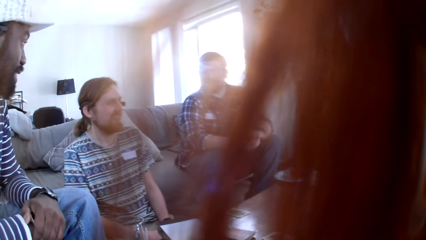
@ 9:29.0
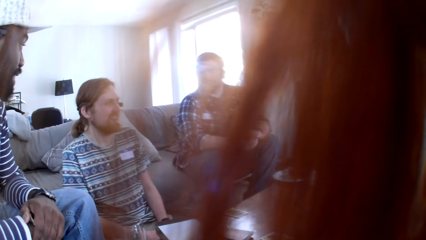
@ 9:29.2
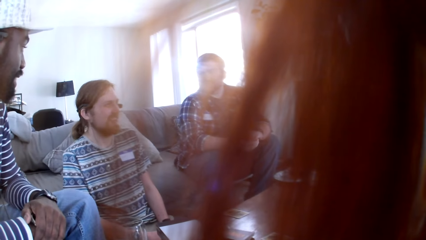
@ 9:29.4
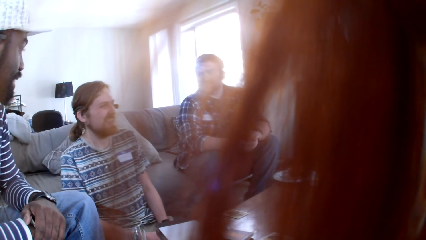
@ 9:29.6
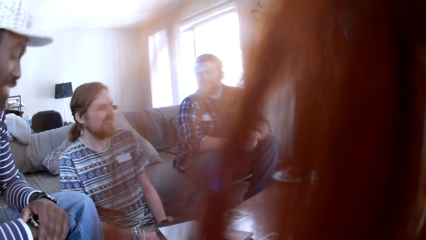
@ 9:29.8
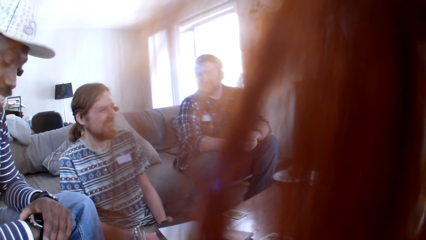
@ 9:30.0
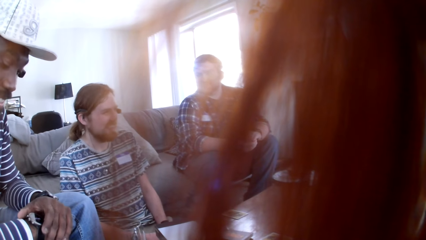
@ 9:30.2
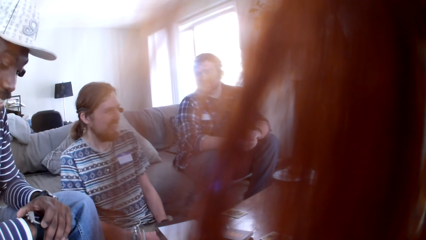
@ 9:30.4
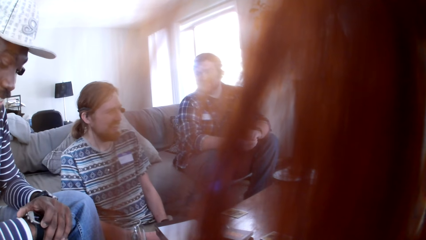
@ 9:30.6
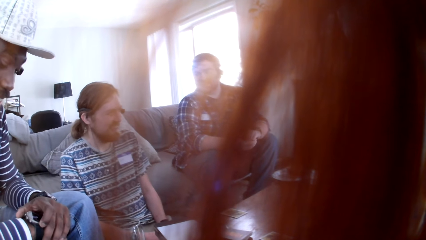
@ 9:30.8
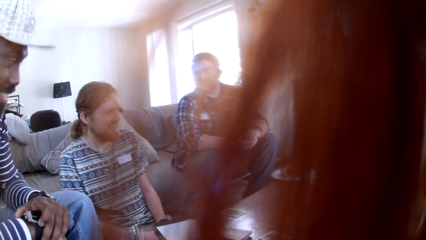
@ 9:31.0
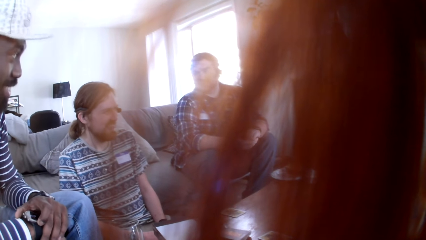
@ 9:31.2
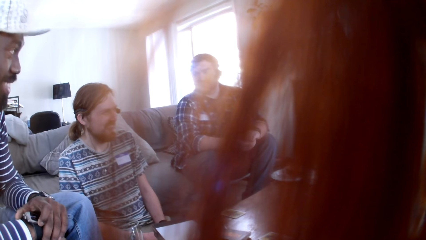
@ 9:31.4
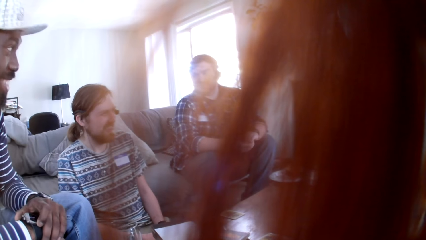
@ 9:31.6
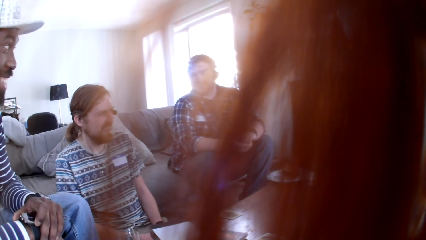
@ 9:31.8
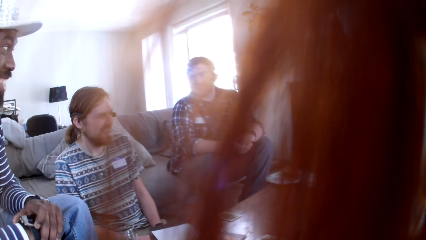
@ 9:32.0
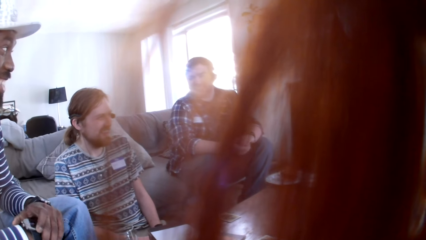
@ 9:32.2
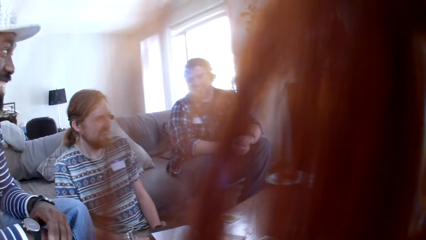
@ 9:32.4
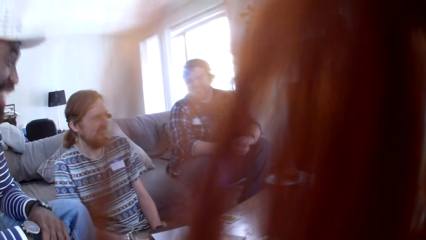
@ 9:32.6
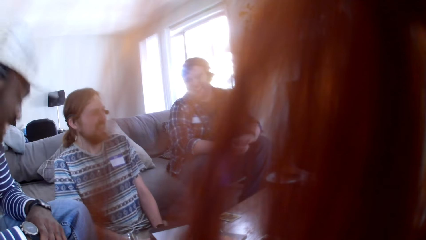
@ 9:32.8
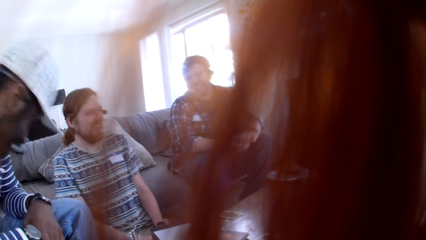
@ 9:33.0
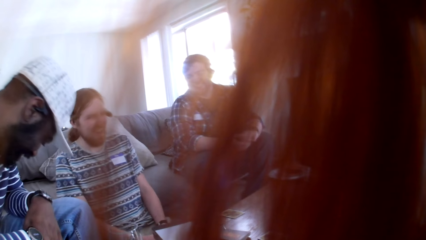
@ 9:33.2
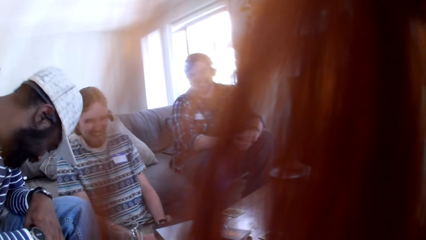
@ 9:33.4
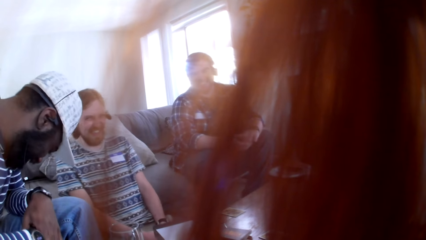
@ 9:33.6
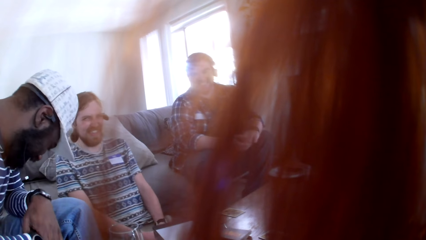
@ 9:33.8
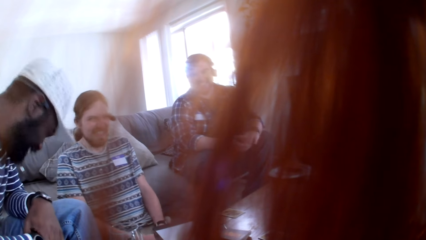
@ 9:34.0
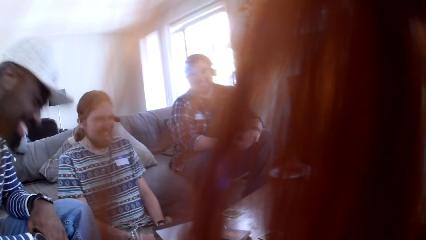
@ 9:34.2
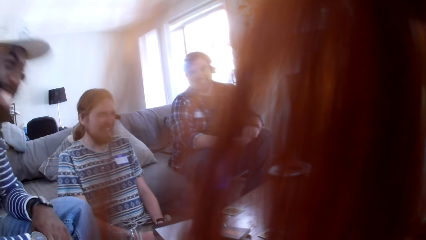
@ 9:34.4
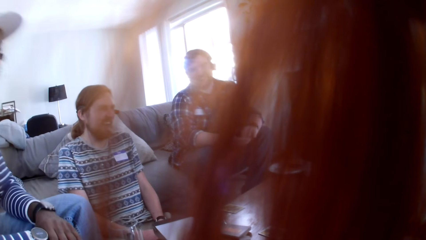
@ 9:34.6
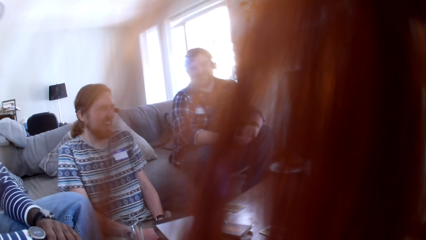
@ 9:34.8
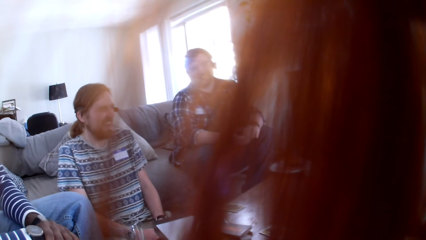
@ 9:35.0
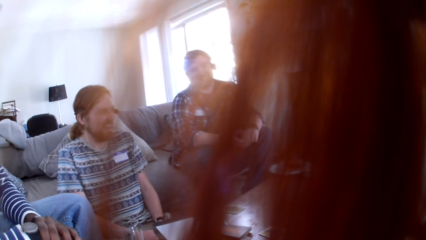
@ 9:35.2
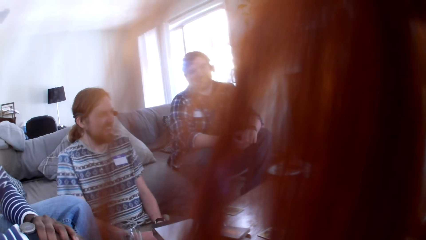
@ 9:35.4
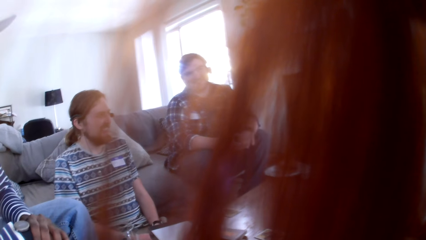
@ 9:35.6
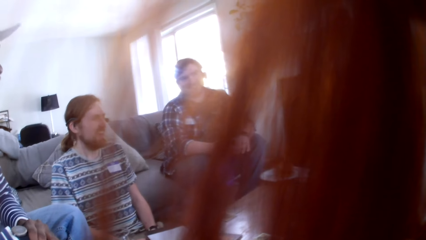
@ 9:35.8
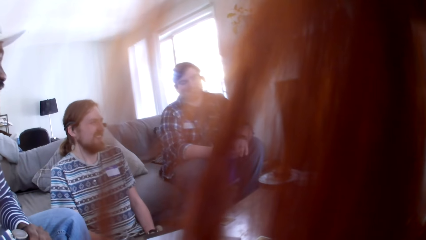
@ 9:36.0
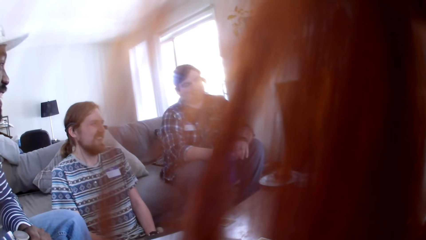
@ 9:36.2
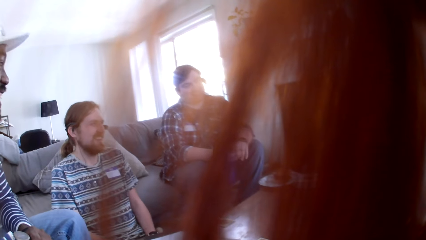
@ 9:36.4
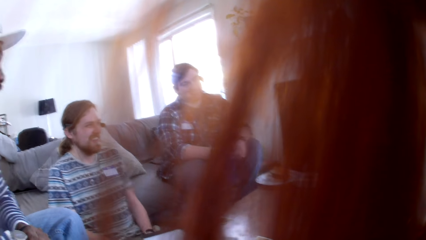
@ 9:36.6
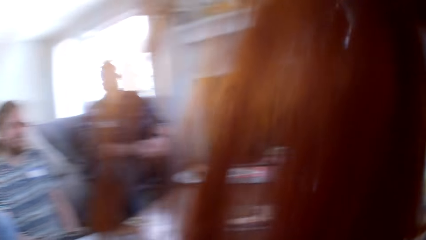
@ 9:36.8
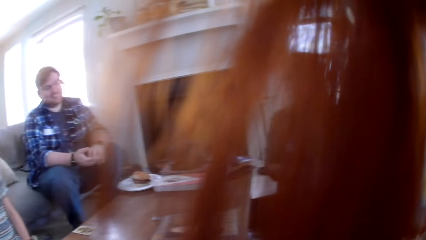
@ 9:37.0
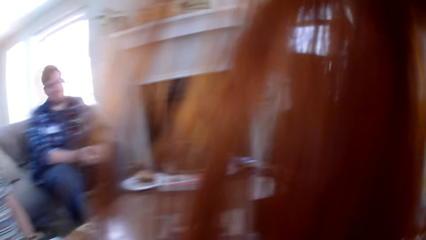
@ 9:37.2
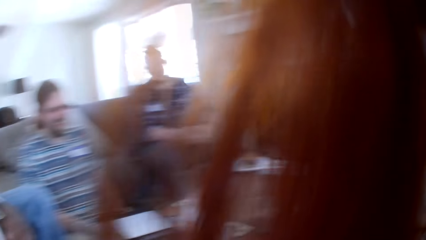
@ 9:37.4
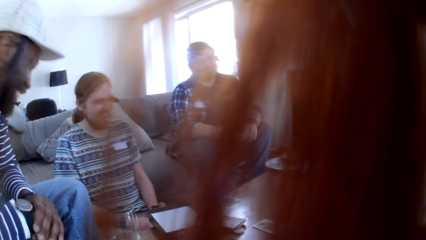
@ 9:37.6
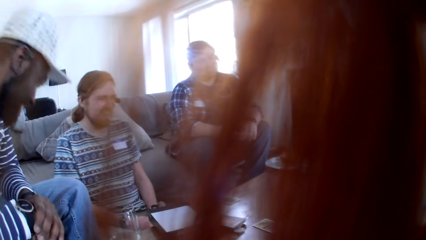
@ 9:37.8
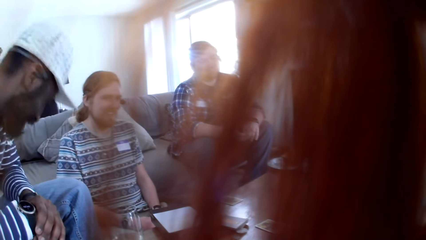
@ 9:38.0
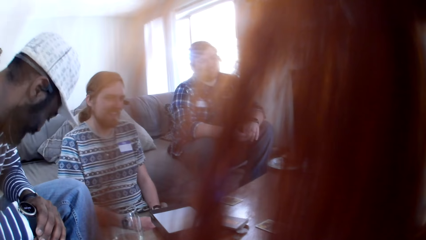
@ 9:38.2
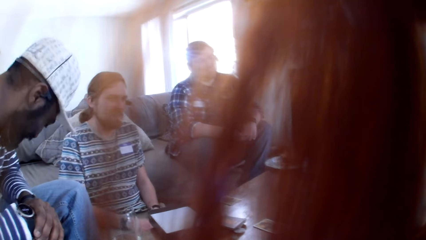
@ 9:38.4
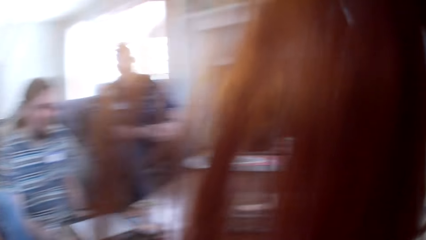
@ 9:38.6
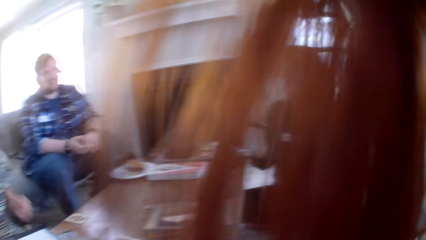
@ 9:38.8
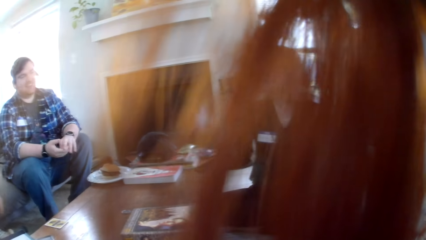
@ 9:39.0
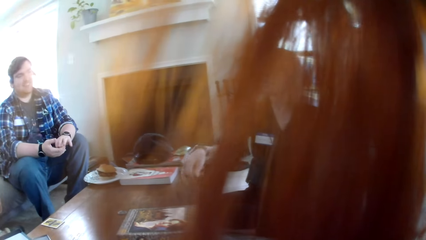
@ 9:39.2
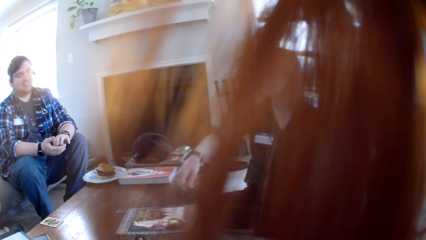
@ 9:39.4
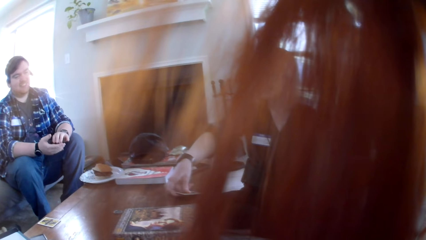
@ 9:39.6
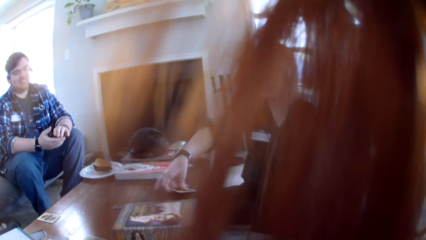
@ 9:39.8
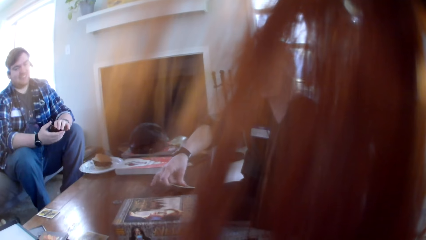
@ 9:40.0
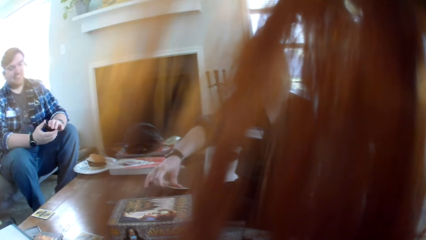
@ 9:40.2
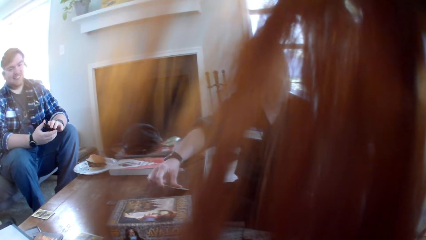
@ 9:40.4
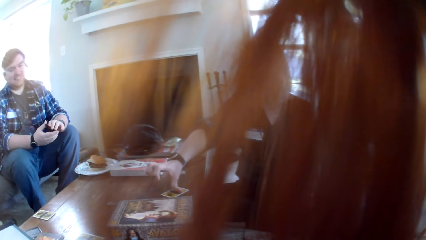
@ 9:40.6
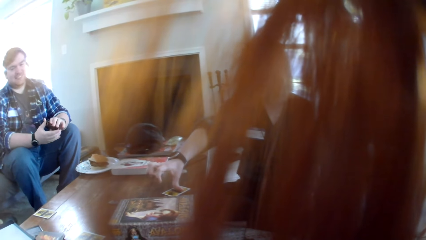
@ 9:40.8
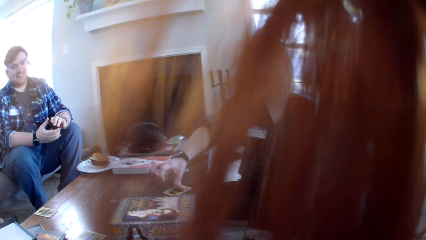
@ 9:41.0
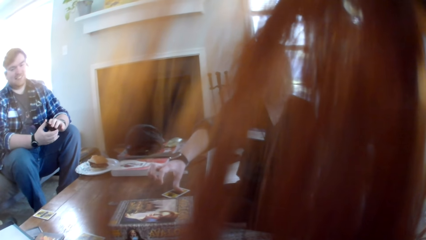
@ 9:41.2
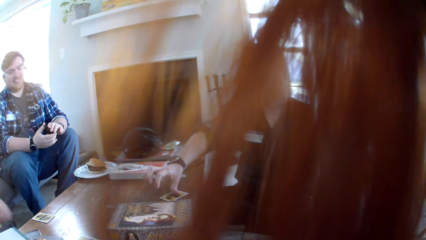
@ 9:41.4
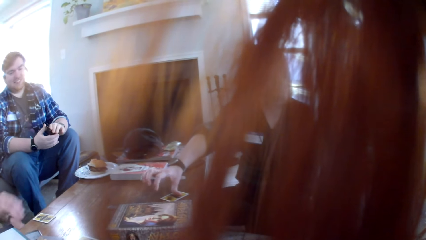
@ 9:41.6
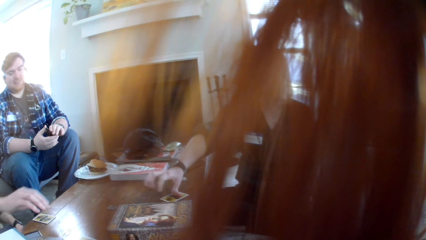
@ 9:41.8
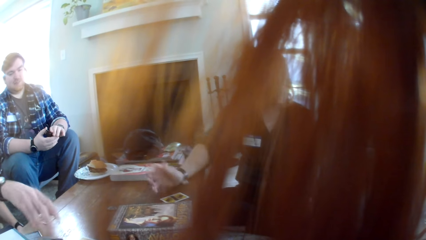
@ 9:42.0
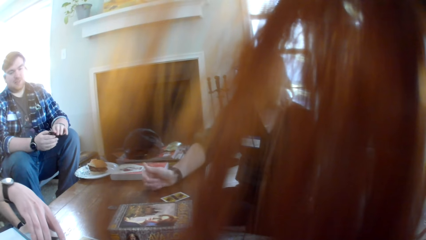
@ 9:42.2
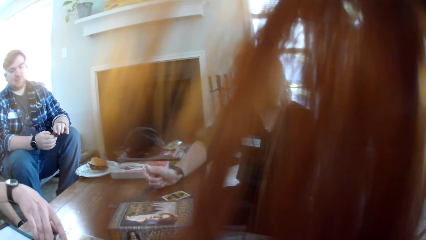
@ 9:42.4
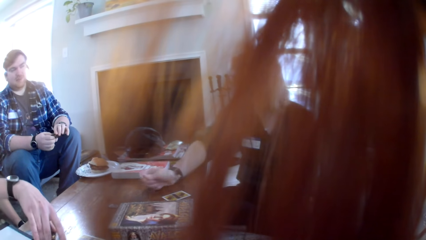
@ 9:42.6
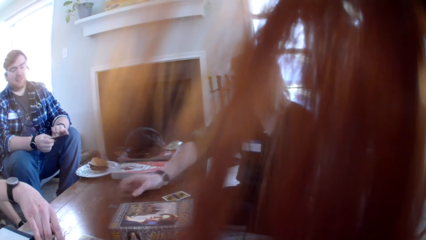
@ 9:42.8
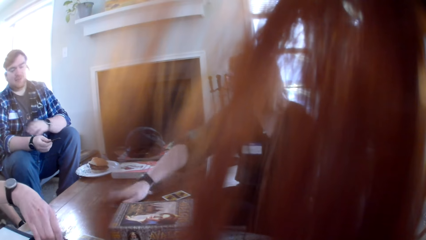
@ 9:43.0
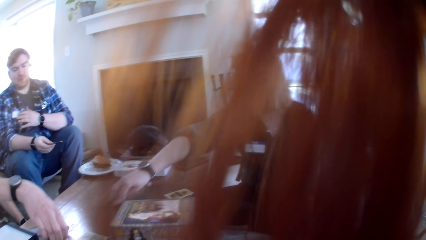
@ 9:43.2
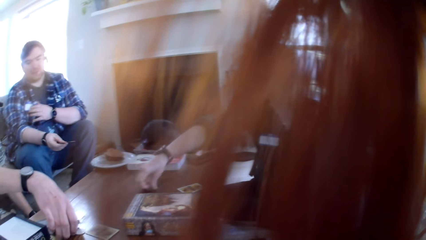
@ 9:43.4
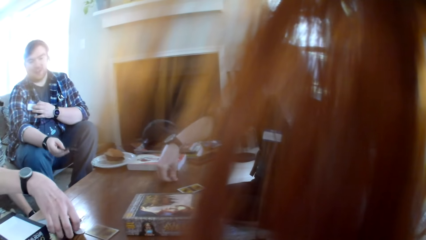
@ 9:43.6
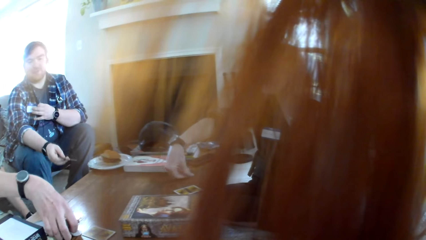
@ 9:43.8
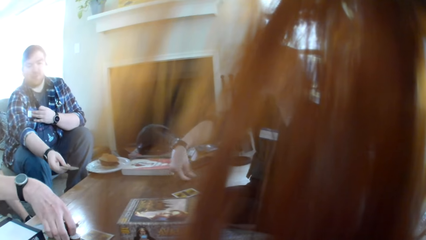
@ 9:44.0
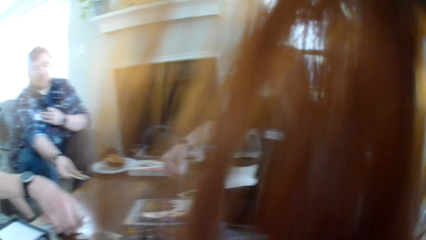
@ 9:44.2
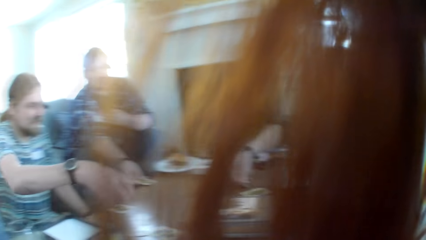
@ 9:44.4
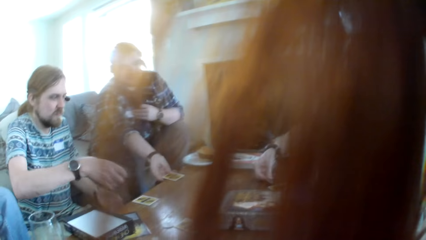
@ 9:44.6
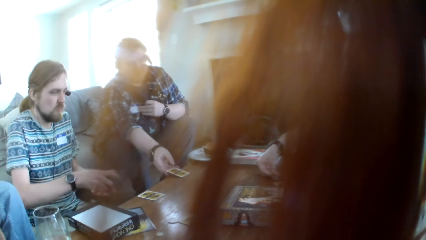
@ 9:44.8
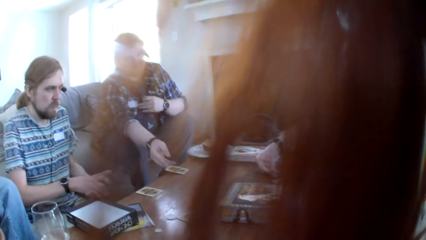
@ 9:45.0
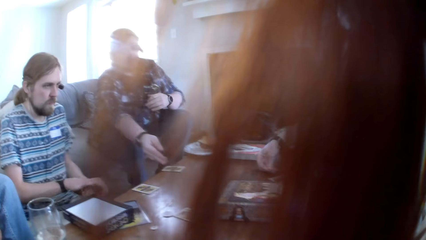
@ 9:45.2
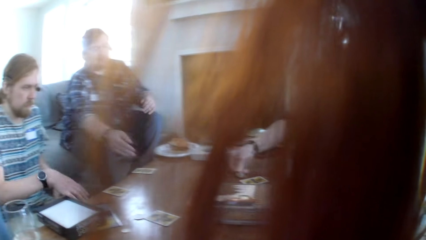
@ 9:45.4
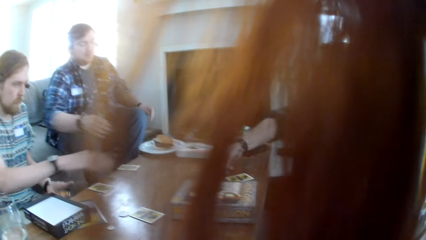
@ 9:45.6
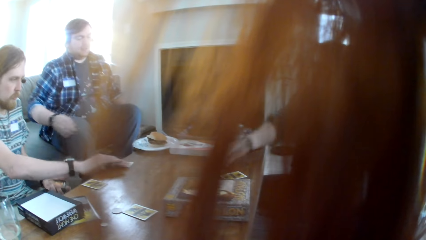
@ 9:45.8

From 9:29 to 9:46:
A man talks to a woman. The camera wearer stares at a man. The first man laughs to the colleagues. The camera wearer looks at the colleagues. The woman talks to the colleagues. The woman puts the board game card on the table. The first man takes cards. Another man puts the board game card on the table.
